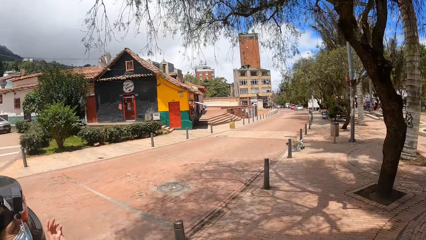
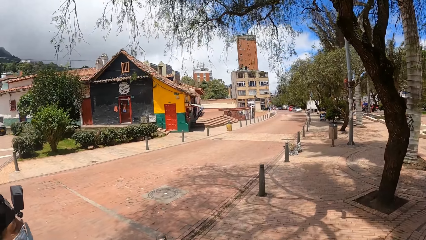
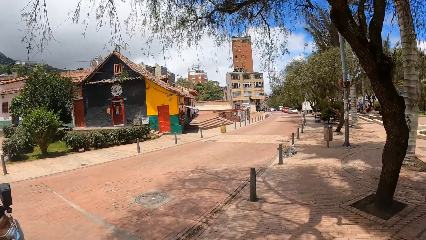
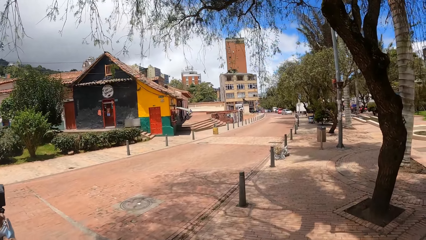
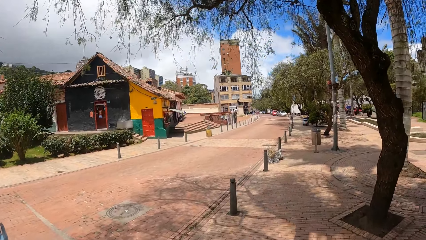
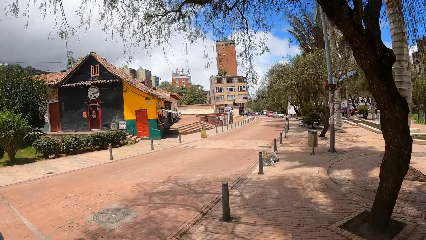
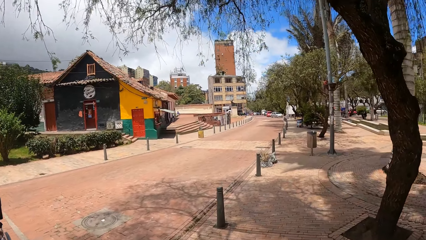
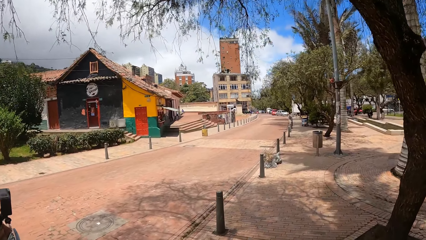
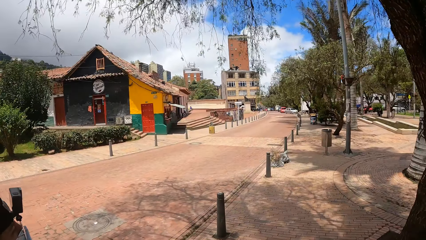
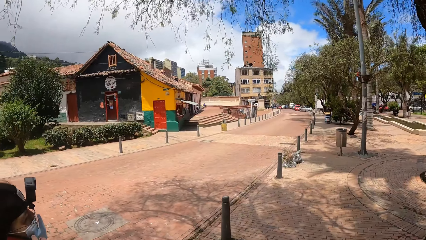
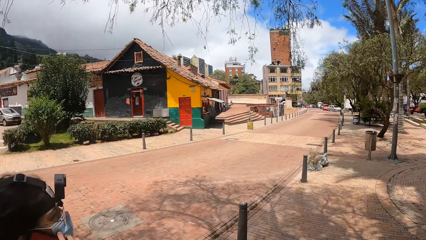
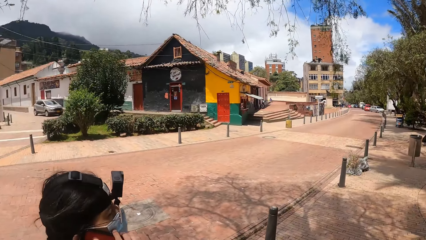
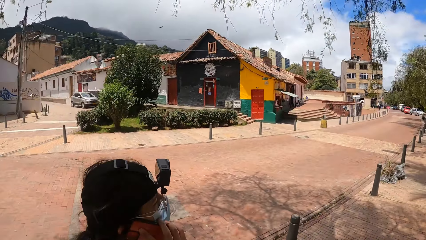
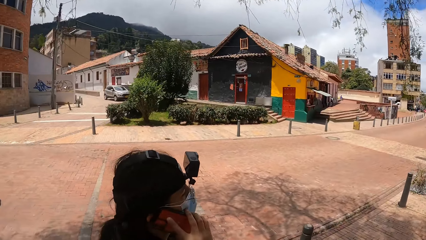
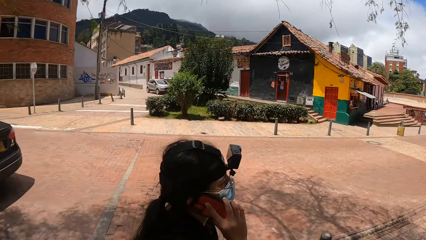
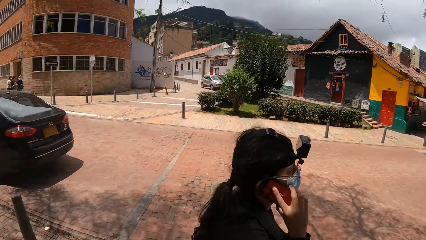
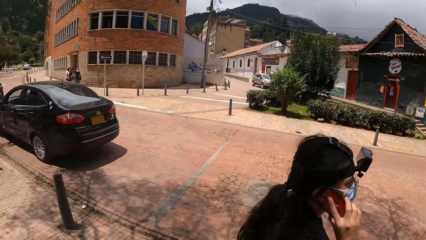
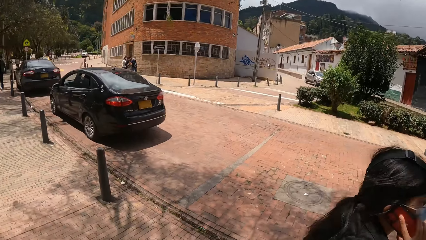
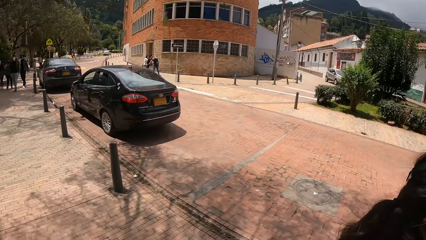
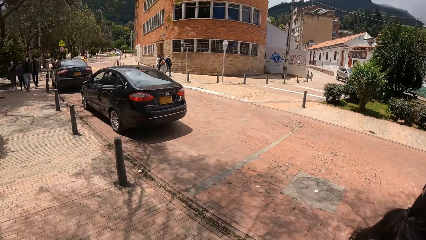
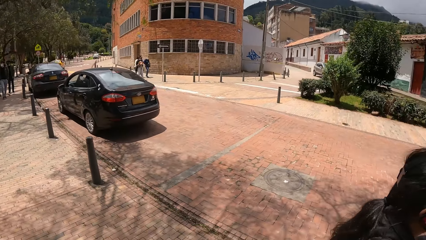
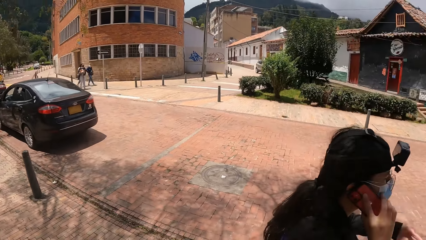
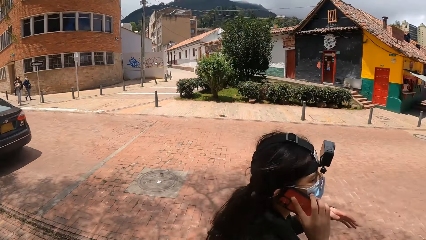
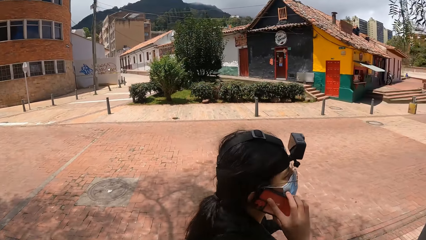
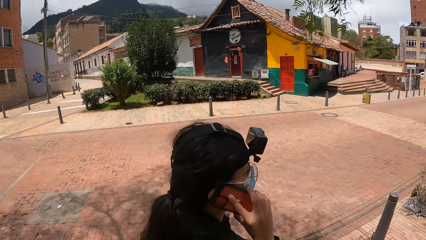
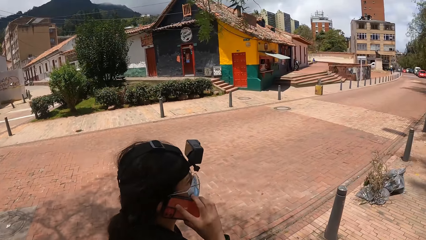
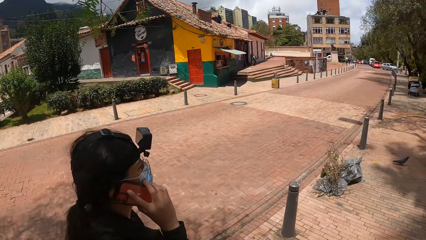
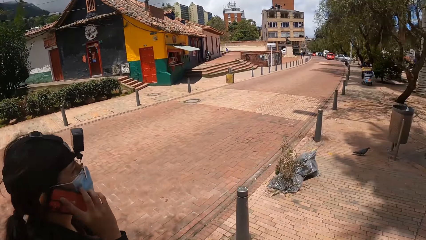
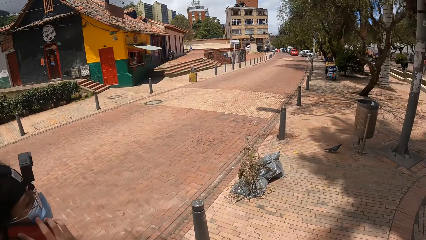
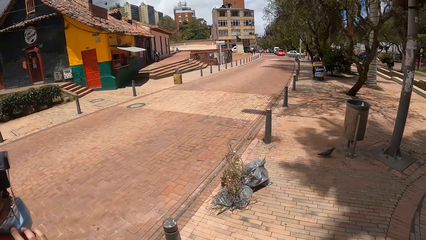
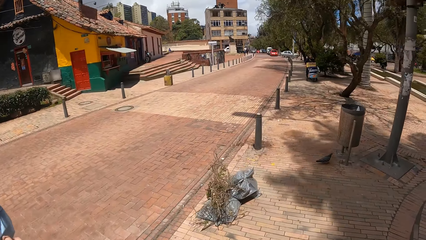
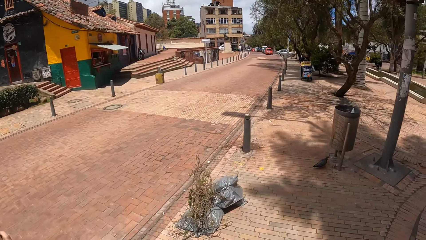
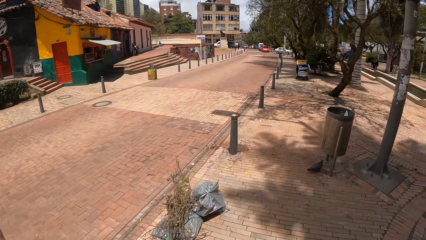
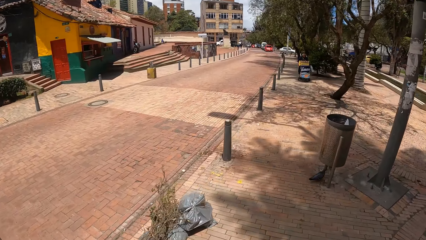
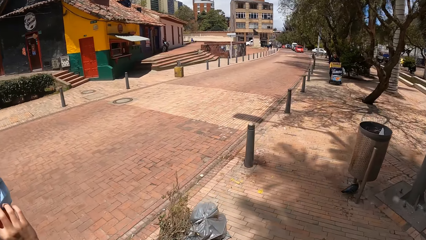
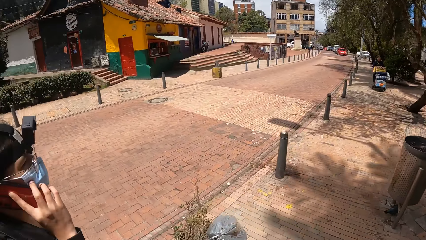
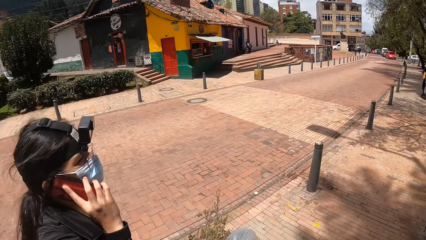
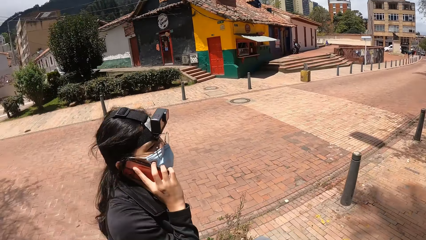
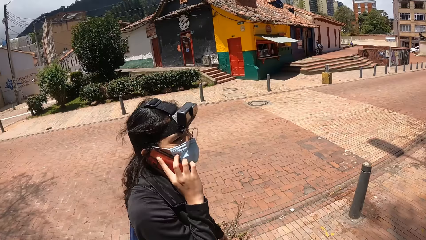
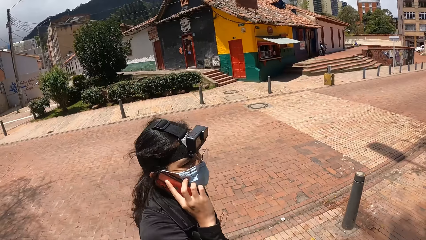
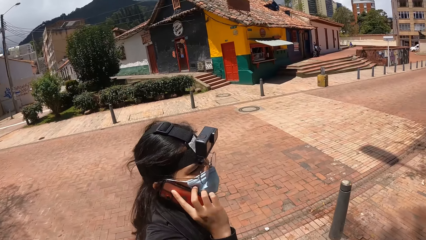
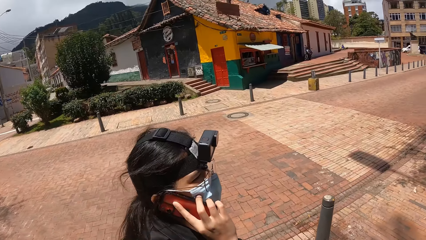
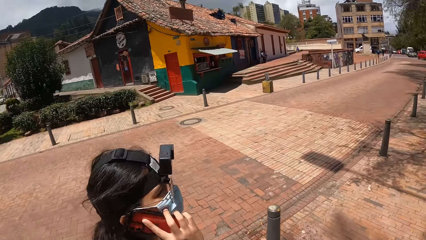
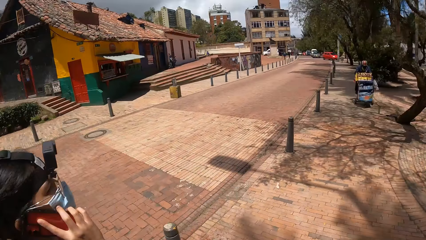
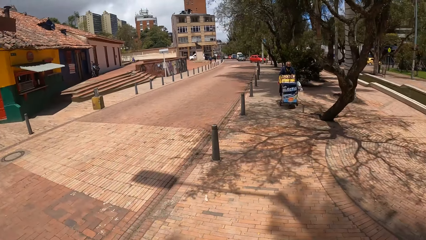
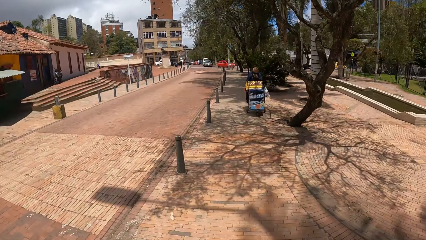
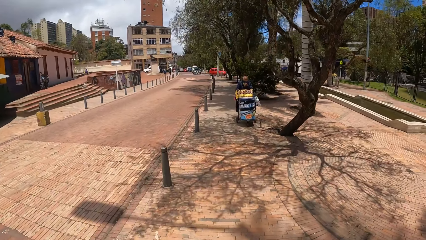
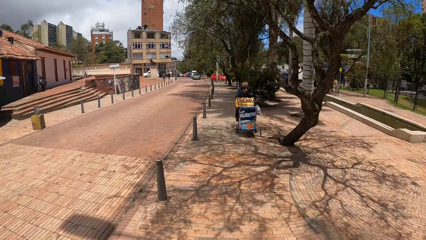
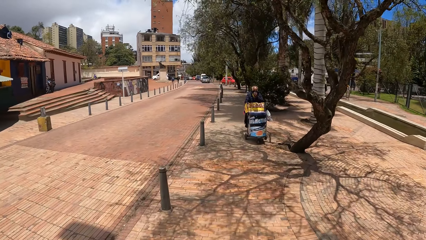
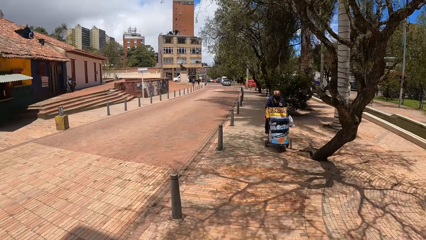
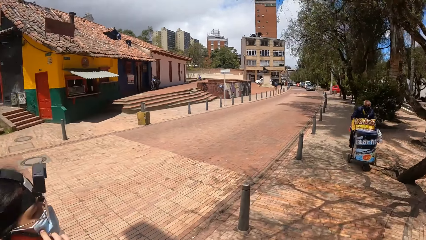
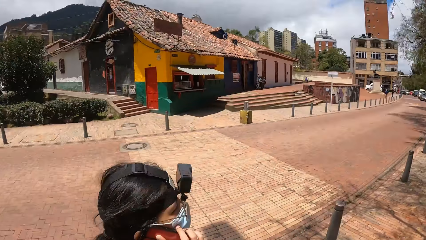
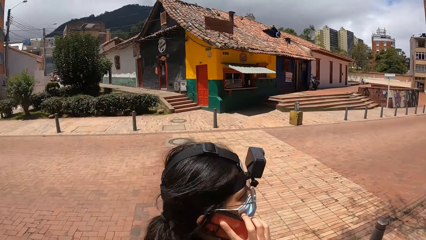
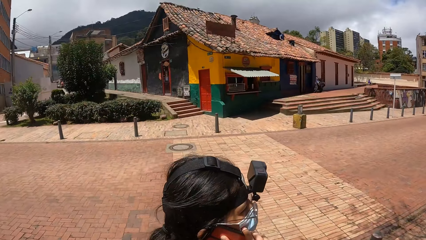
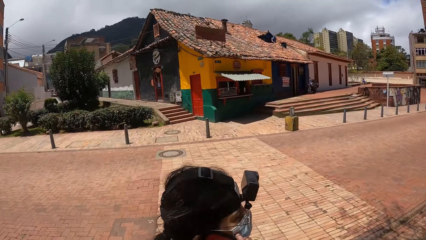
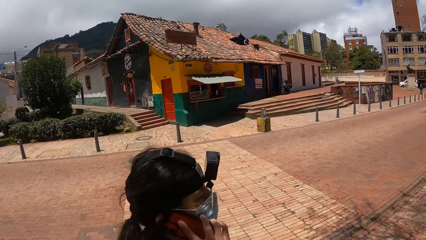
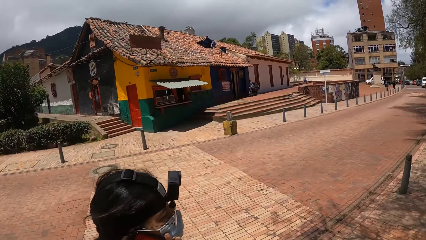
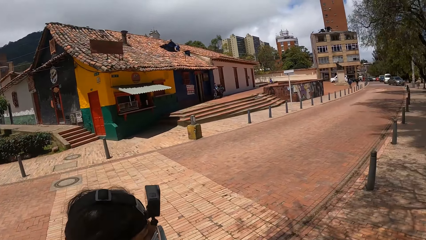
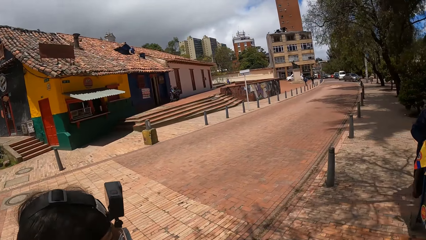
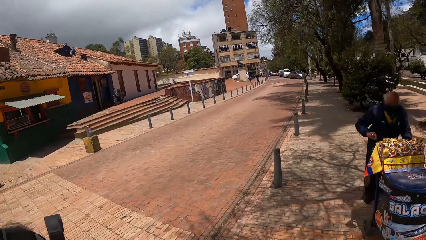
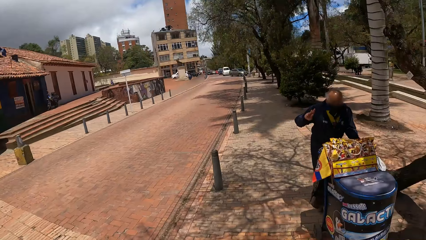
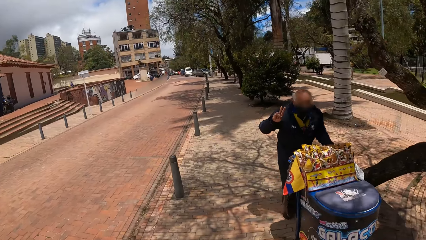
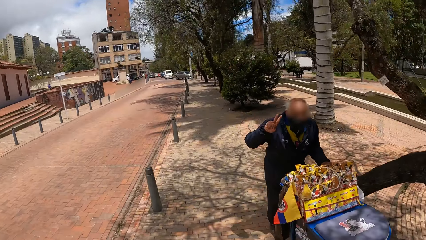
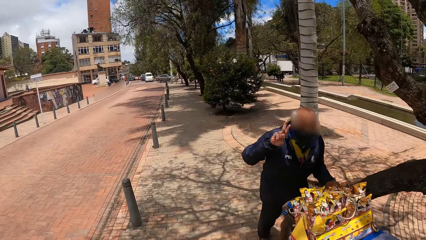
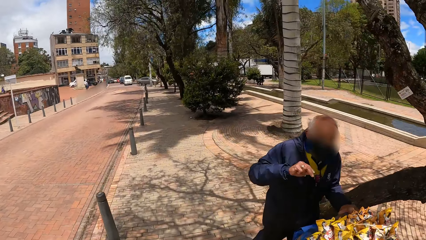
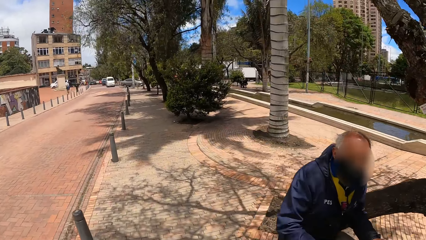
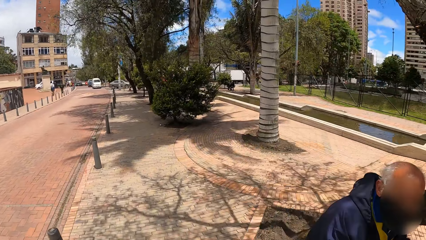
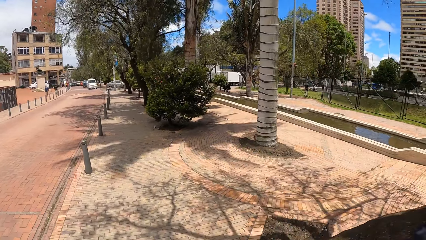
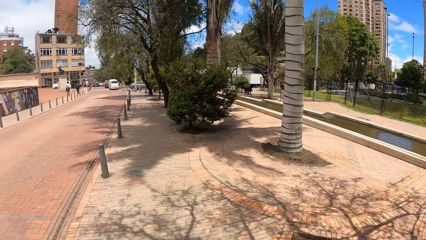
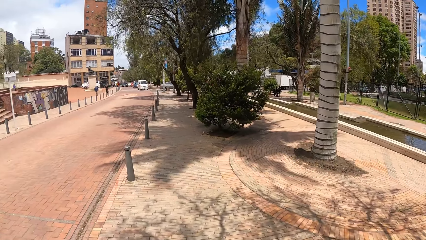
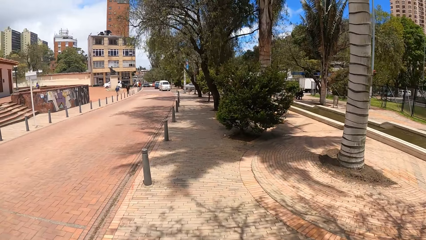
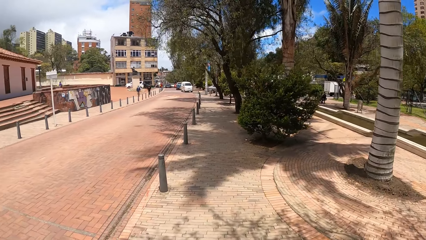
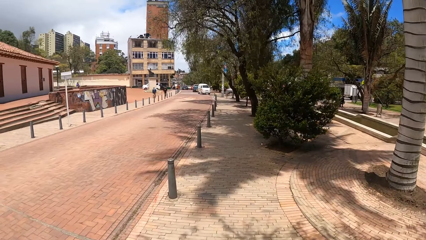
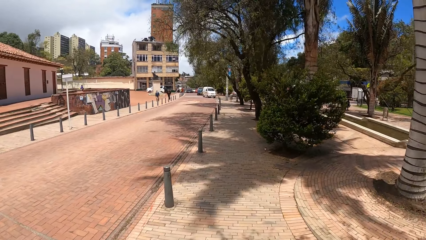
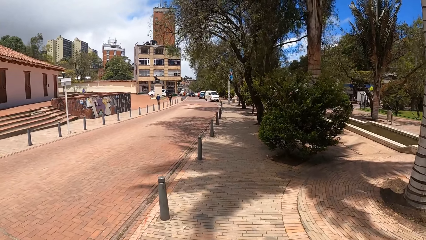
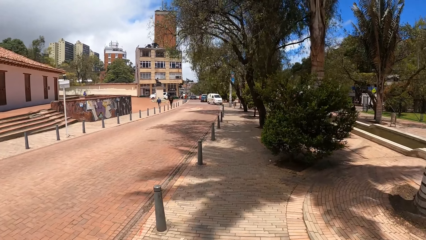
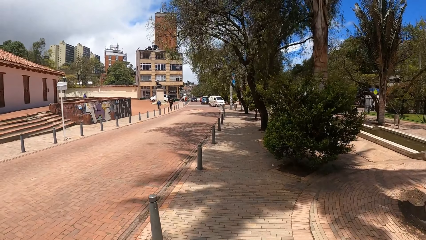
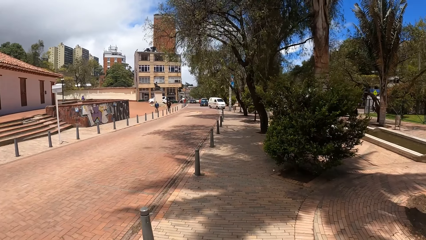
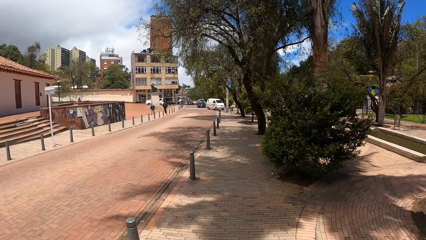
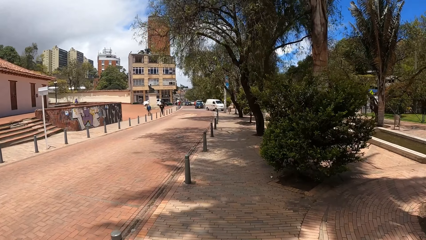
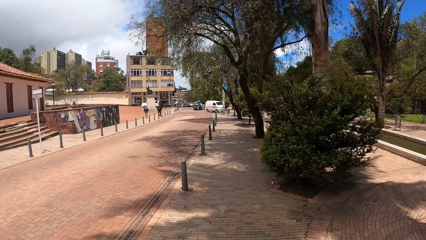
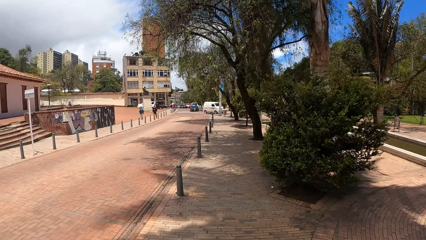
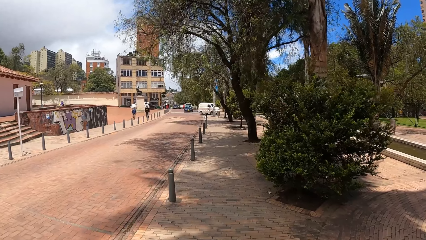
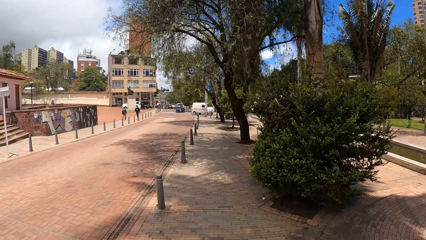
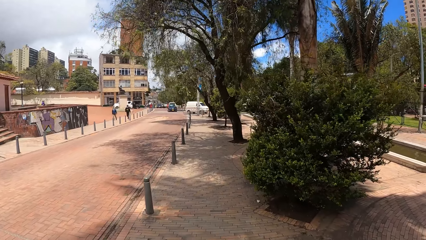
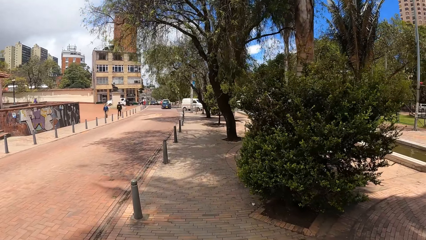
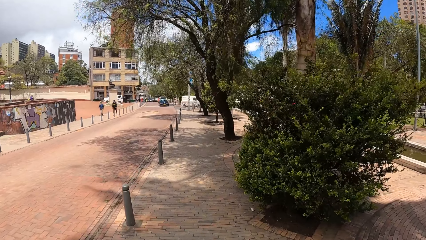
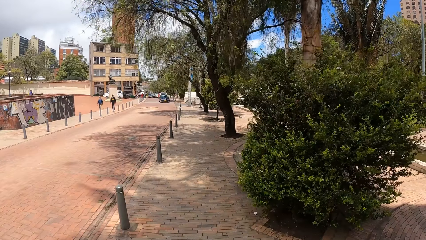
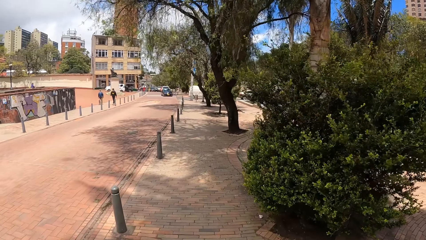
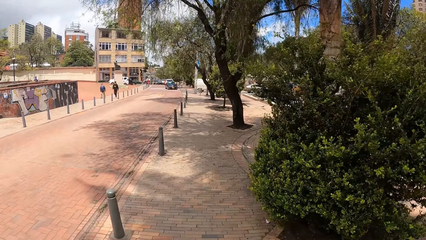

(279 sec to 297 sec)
The camera wearer looks around. He looks forward, looks left, looks forward and looks left. He turns his head. He walks. A man walks by. The camera wearer looks forward. The man converses with the camera wearer. The camera wearer looks right and looks forward.
